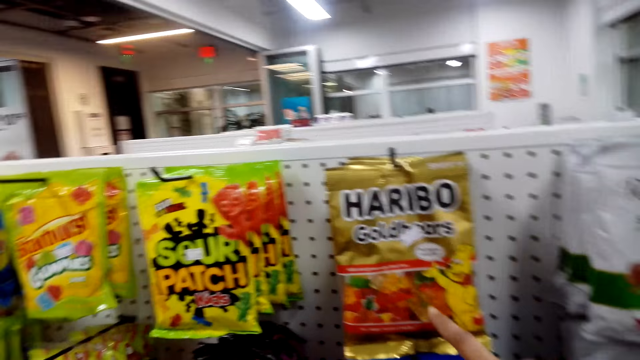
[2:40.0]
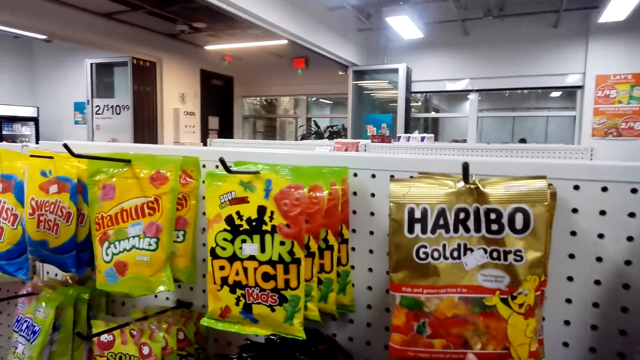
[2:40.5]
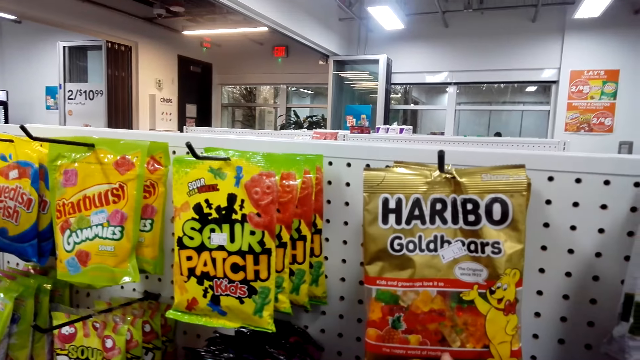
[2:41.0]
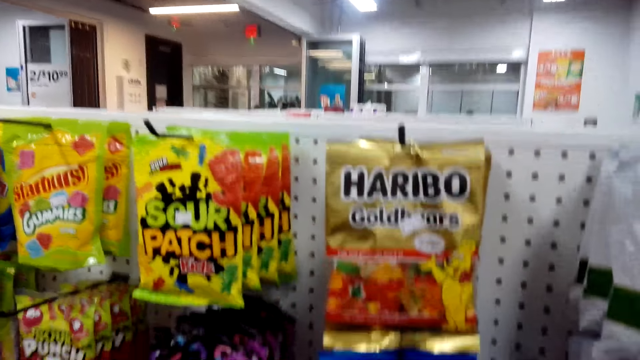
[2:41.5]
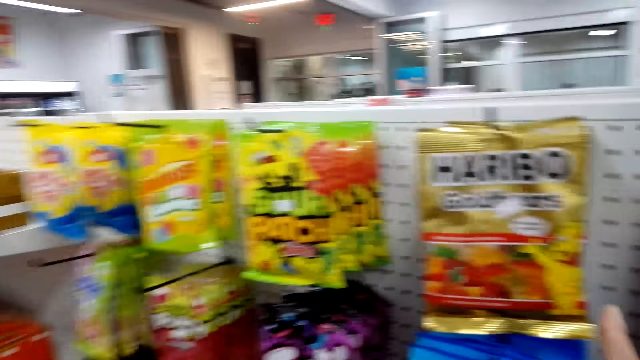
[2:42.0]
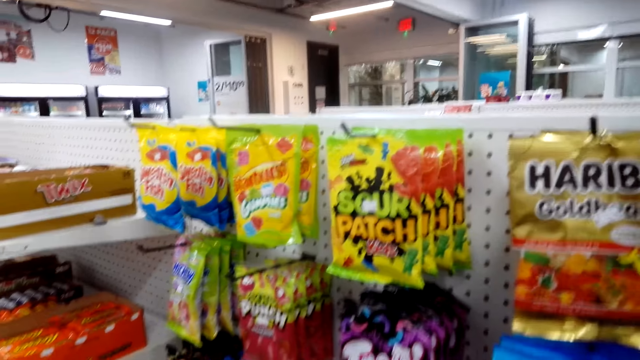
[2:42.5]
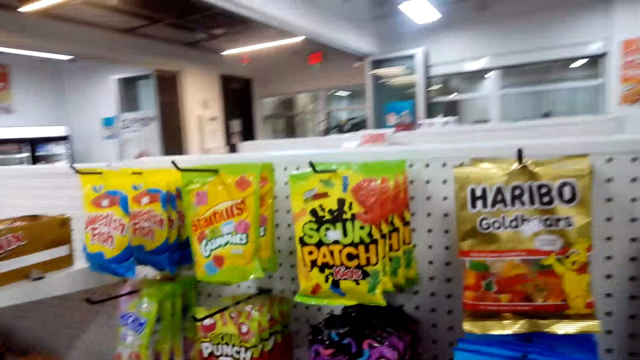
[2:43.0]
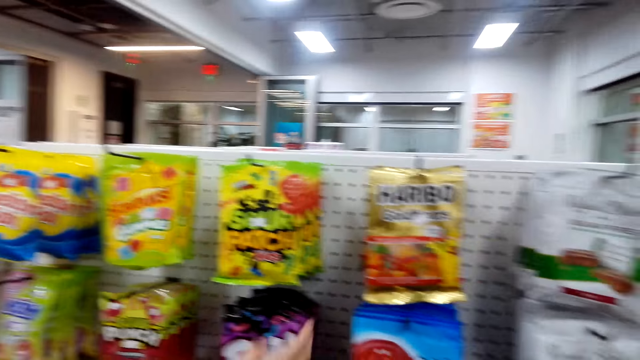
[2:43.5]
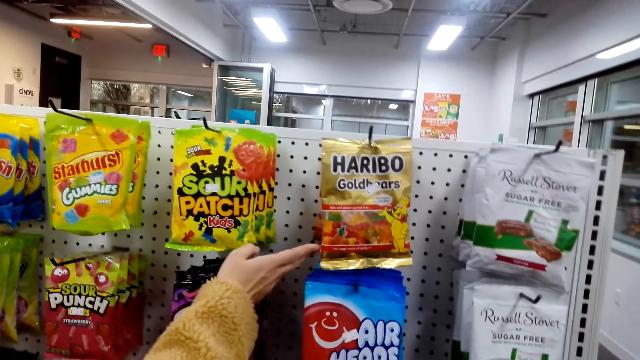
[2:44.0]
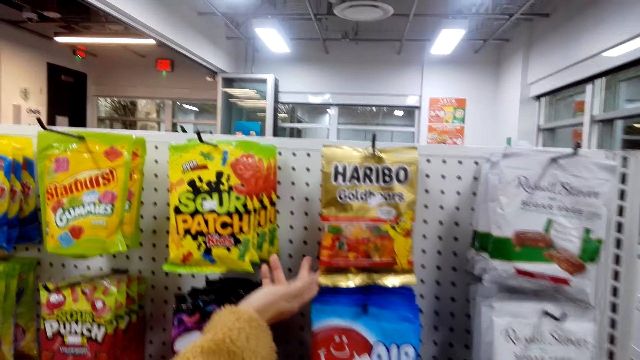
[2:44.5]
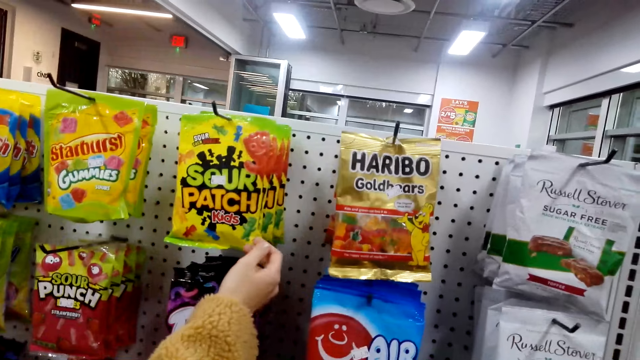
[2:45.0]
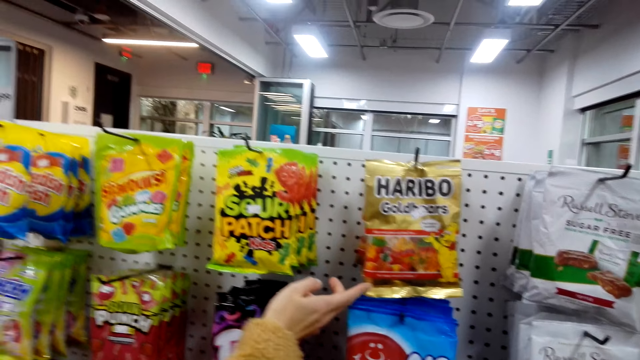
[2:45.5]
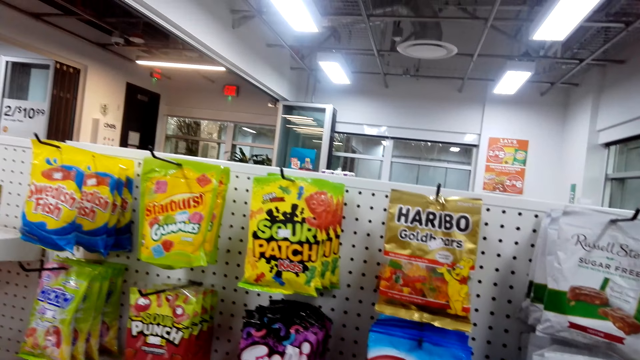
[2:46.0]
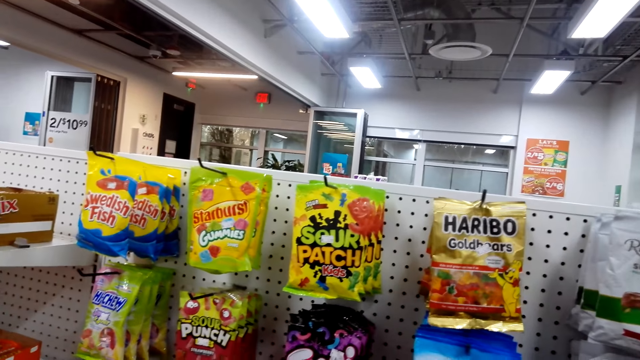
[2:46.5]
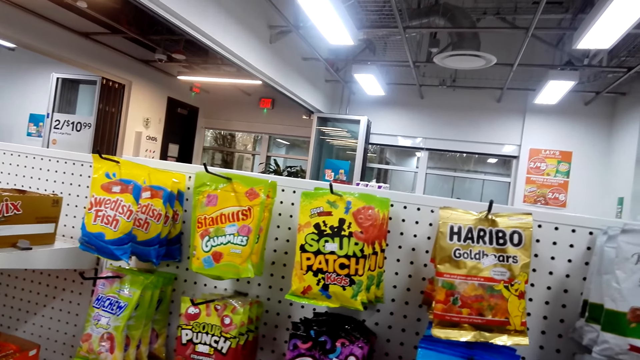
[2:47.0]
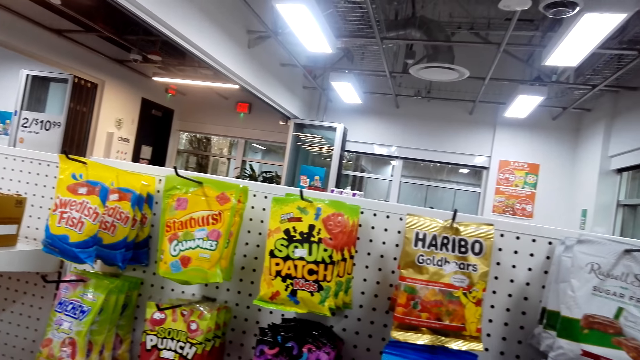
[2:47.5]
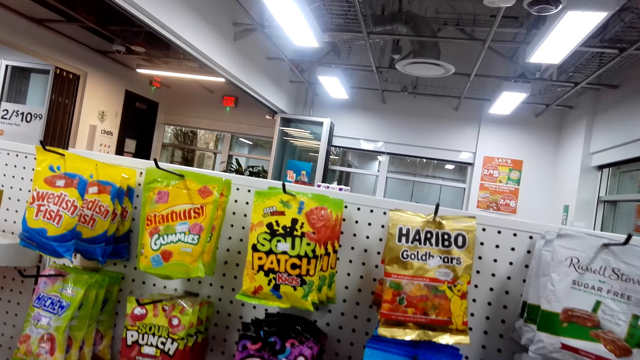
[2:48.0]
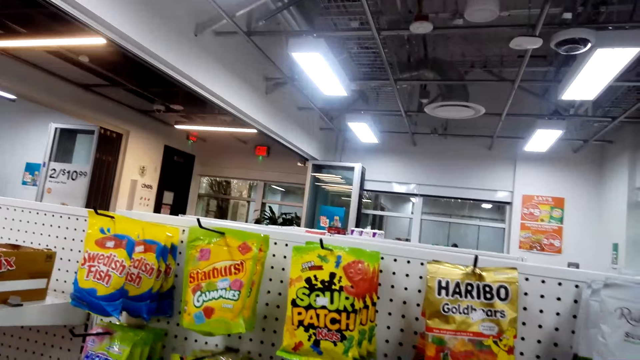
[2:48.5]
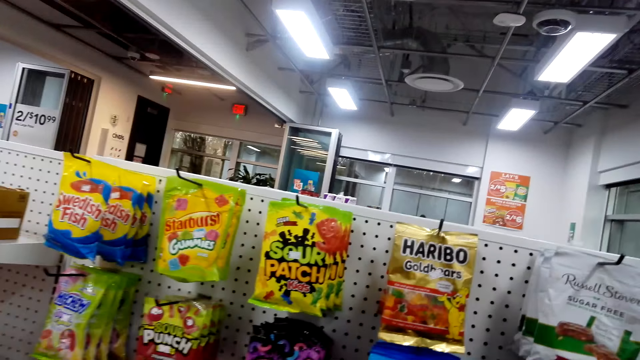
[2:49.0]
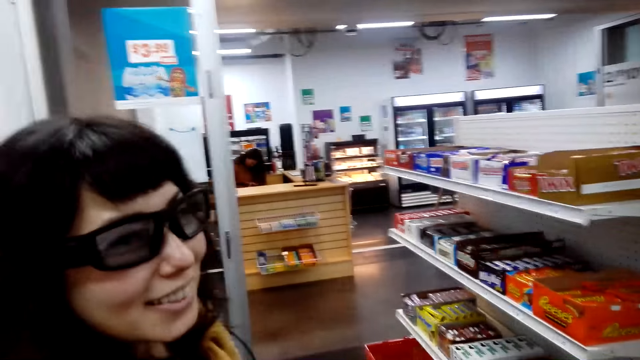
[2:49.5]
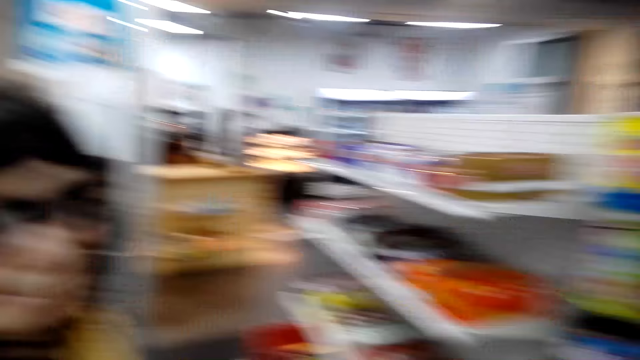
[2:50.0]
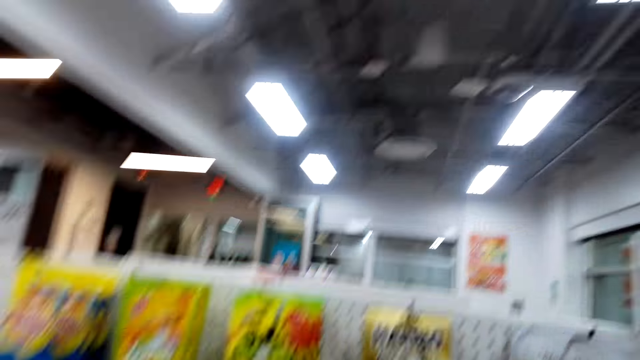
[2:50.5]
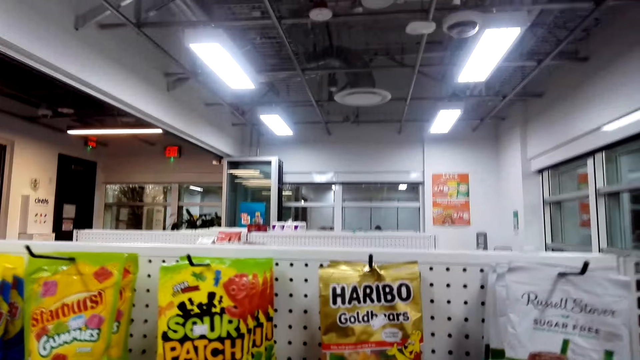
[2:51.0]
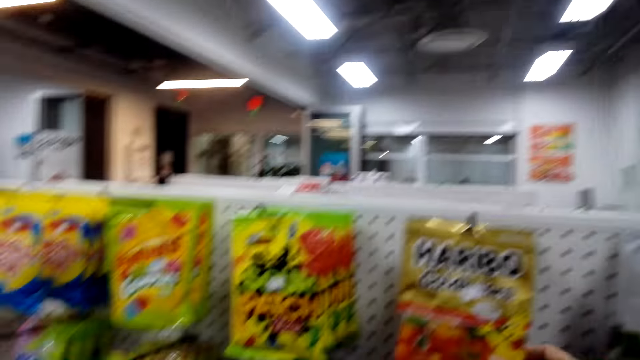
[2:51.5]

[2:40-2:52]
The camera wearer touches the candy. They talk to a lady. They pick a packet. The lady touches the packet. The camera wearer looks around.

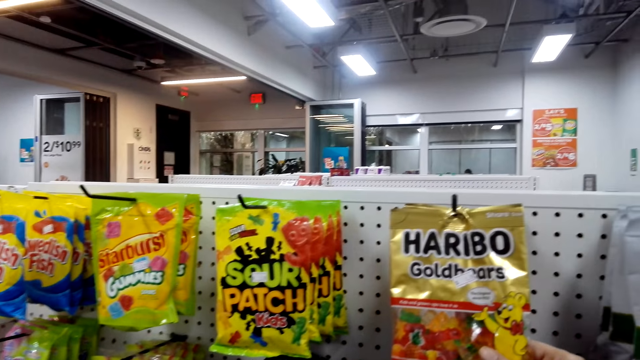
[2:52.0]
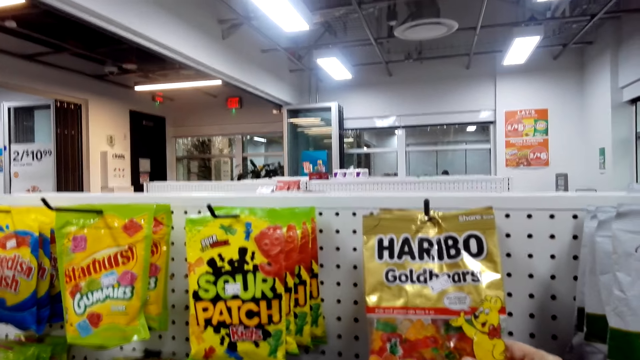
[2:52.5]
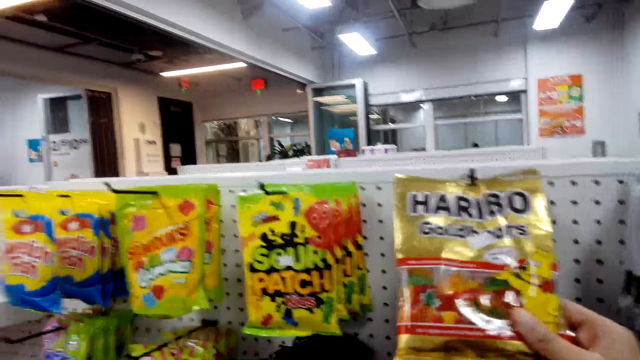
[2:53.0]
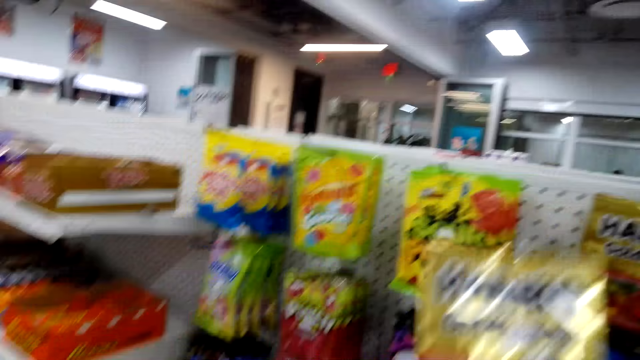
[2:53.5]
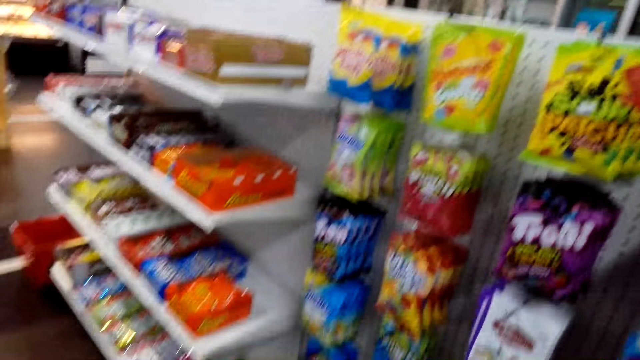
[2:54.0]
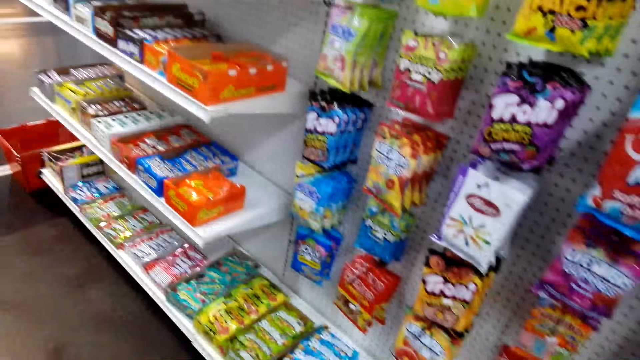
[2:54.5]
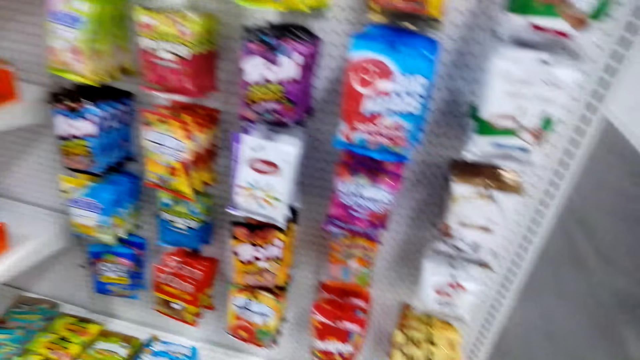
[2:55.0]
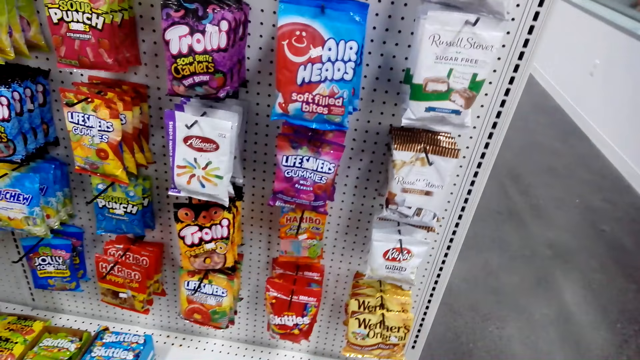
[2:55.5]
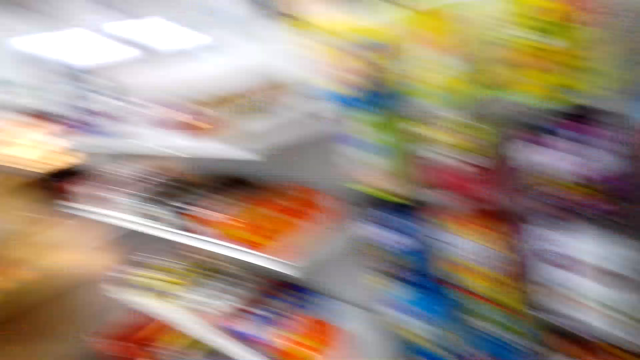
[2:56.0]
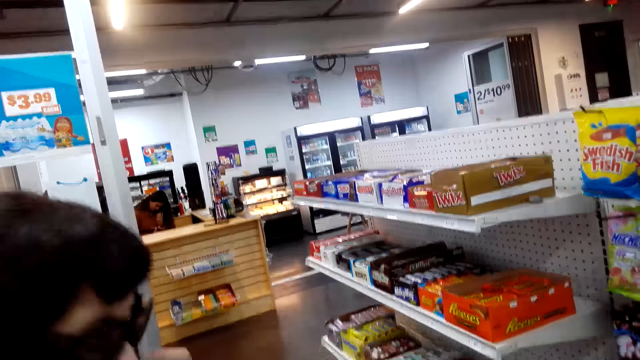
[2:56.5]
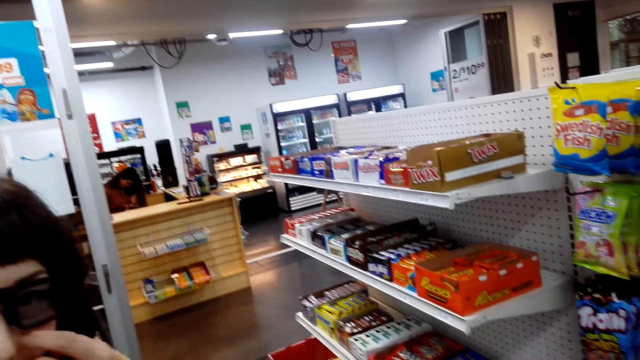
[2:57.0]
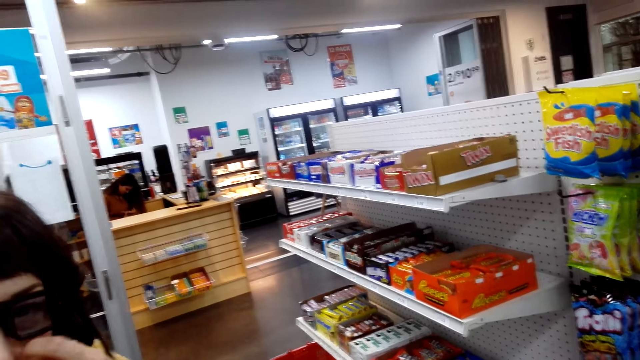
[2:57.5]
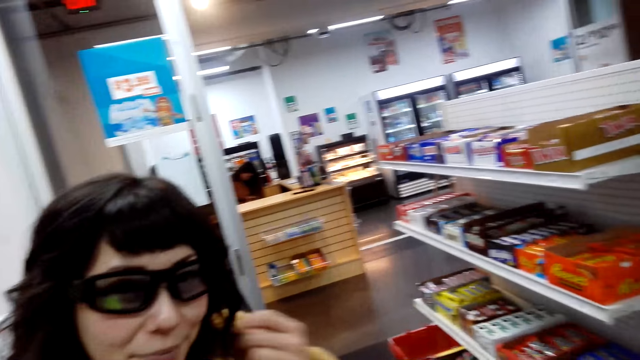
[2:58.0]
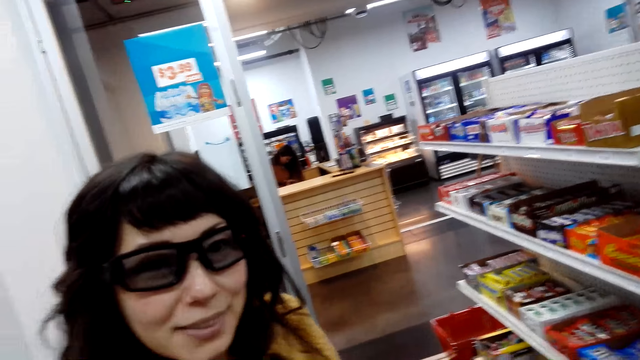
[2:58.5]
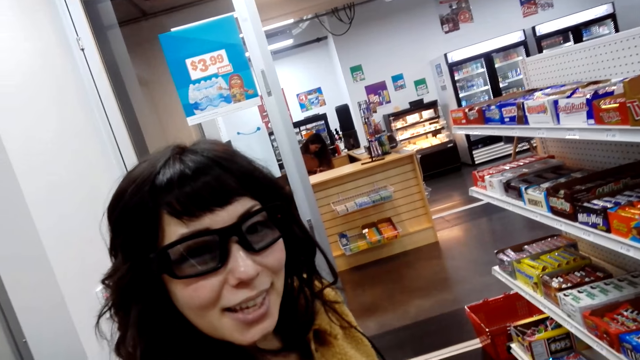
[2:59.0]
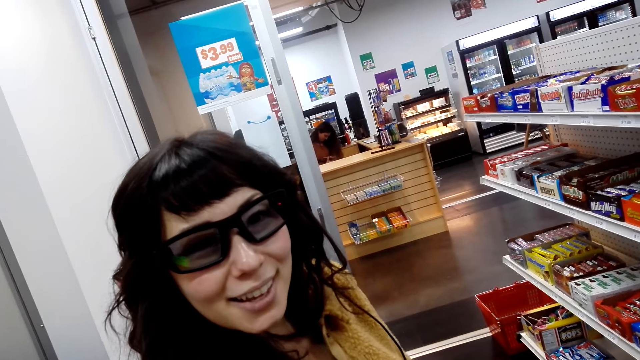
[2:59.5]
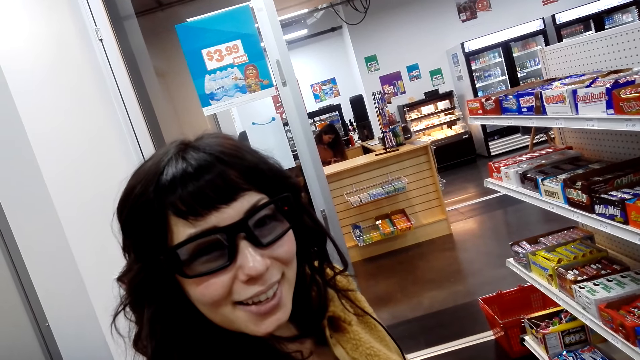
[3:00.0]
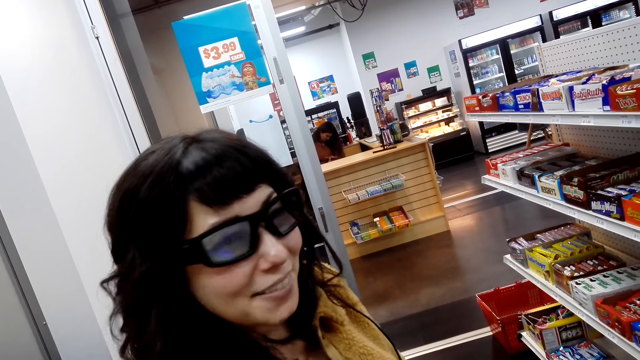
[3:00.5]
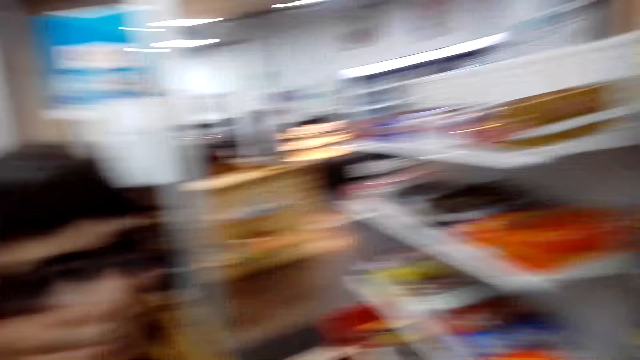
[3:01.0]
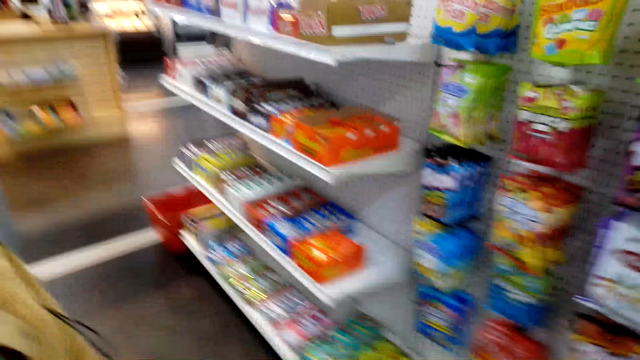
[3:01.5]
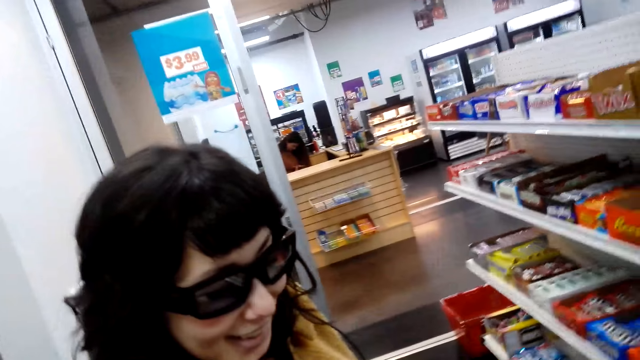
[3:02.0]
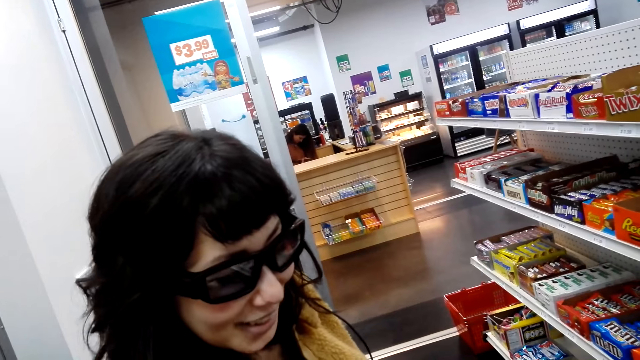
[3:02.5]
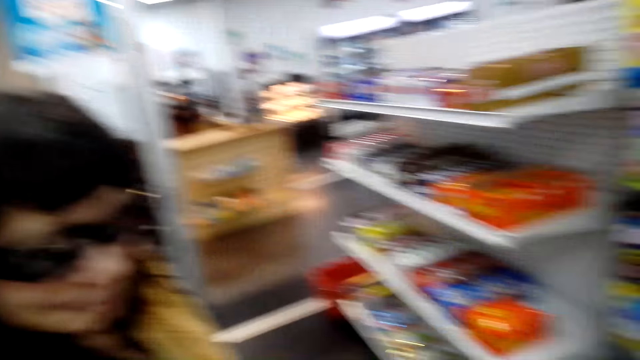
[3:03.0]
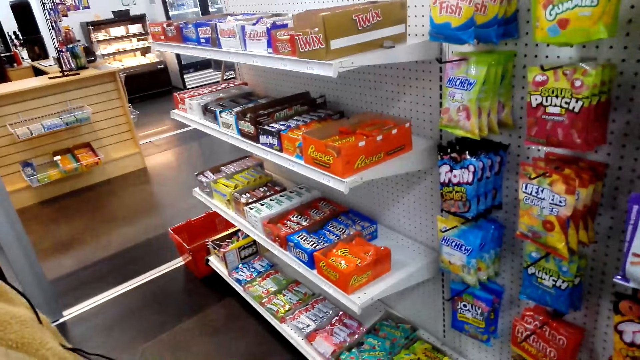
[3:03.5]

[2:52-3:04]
The camera wearer picks the candy from the stand. They look around. They talk to a lady.
